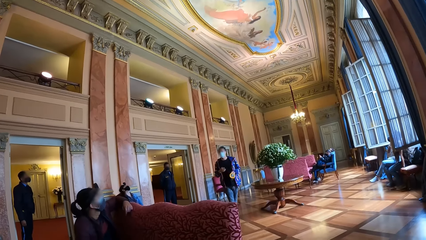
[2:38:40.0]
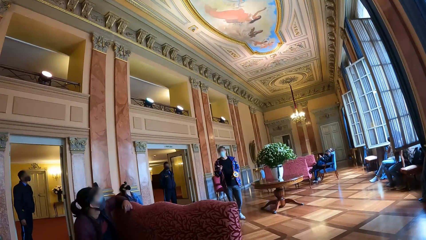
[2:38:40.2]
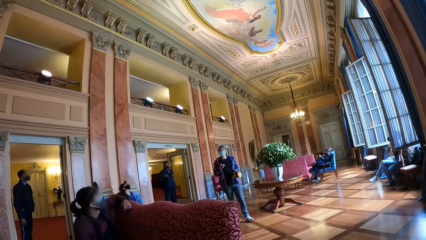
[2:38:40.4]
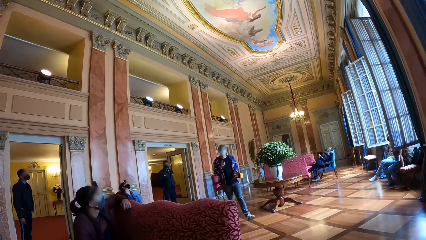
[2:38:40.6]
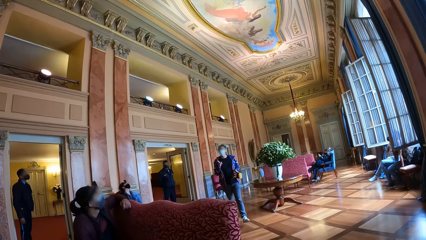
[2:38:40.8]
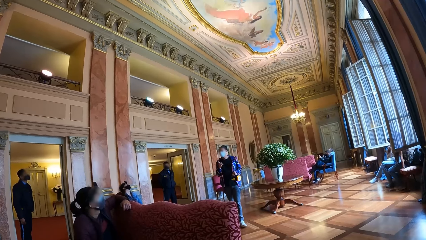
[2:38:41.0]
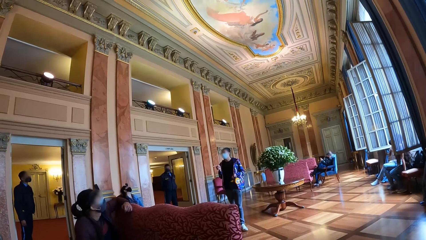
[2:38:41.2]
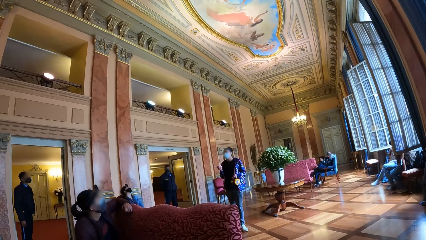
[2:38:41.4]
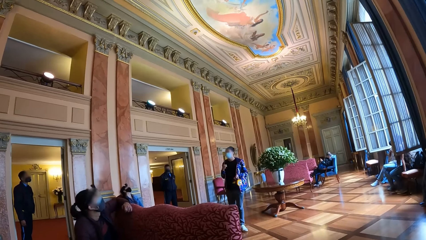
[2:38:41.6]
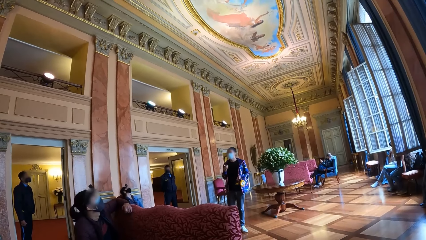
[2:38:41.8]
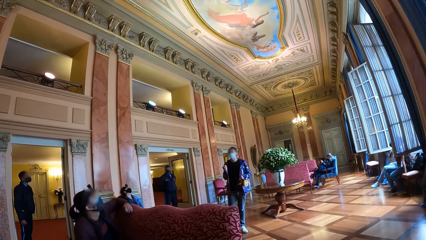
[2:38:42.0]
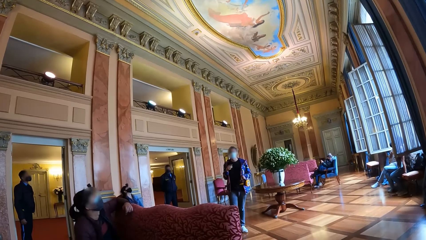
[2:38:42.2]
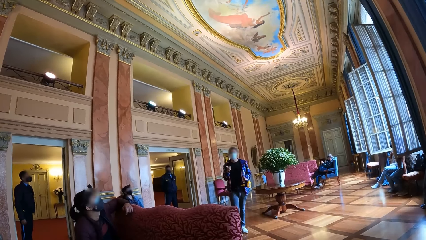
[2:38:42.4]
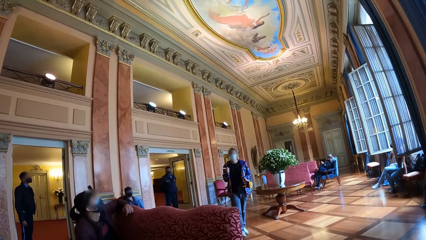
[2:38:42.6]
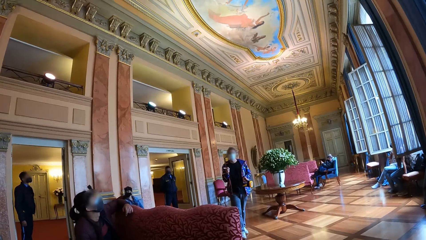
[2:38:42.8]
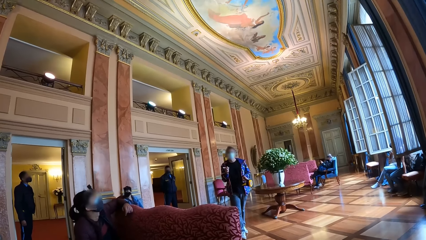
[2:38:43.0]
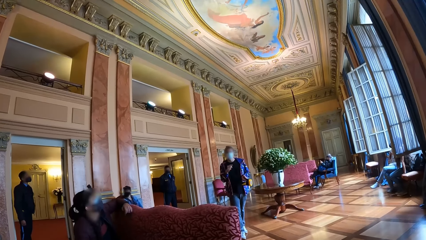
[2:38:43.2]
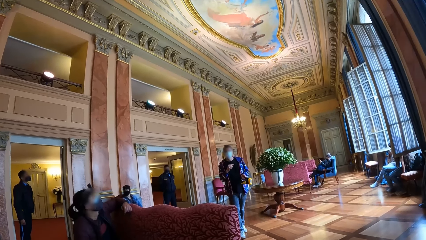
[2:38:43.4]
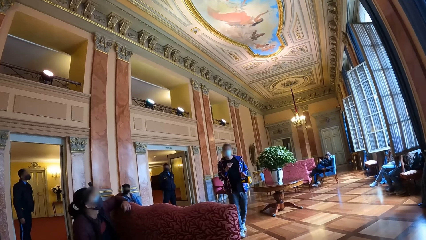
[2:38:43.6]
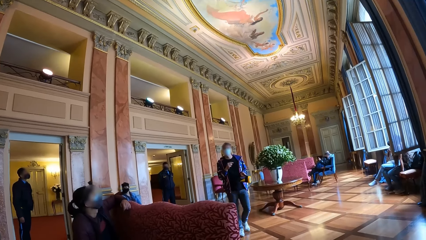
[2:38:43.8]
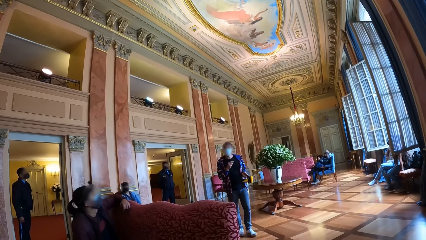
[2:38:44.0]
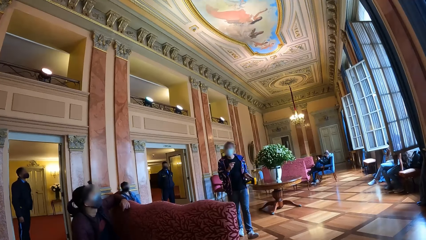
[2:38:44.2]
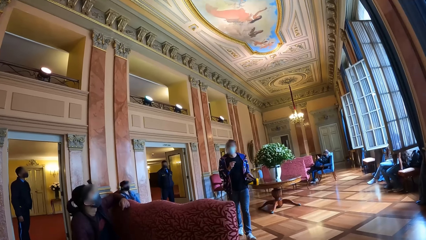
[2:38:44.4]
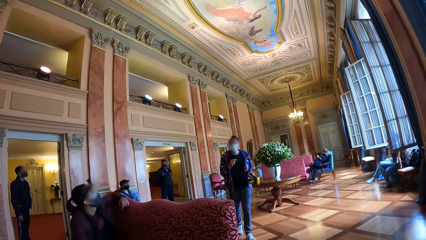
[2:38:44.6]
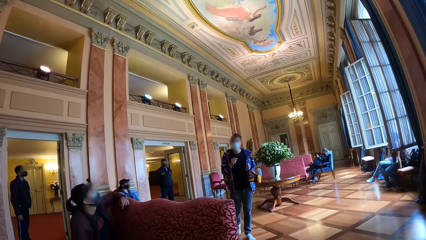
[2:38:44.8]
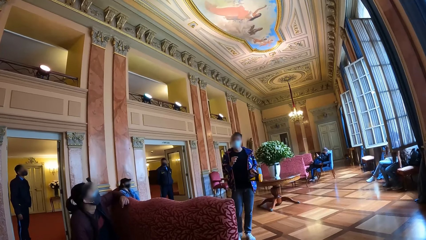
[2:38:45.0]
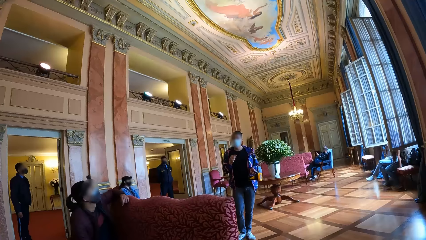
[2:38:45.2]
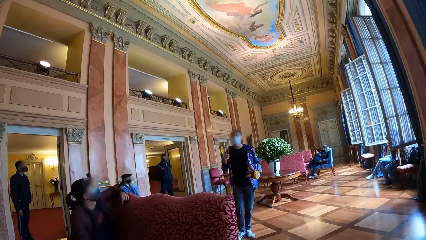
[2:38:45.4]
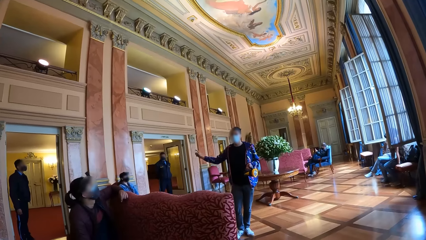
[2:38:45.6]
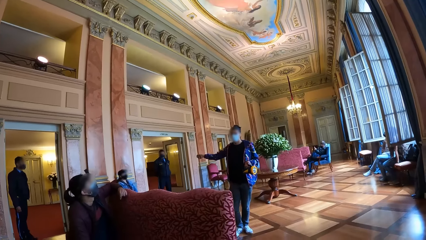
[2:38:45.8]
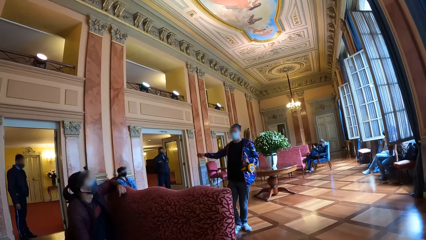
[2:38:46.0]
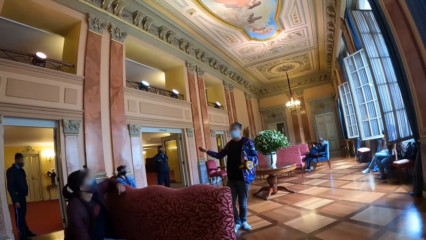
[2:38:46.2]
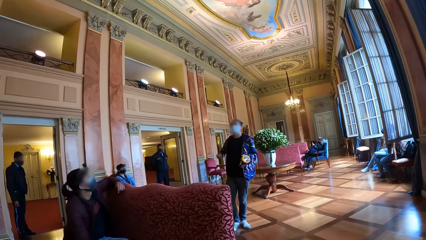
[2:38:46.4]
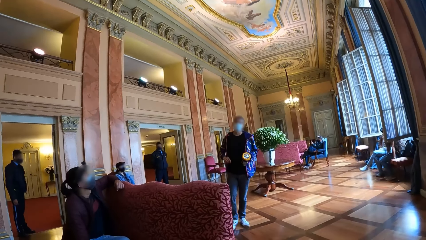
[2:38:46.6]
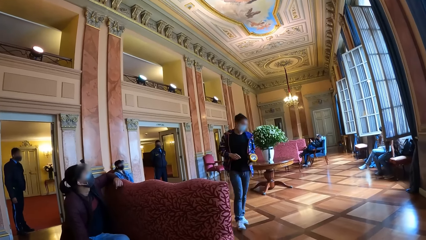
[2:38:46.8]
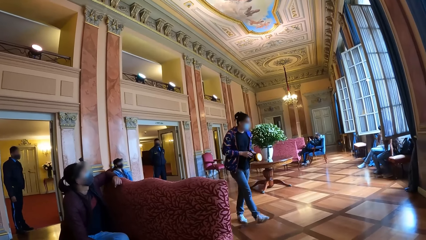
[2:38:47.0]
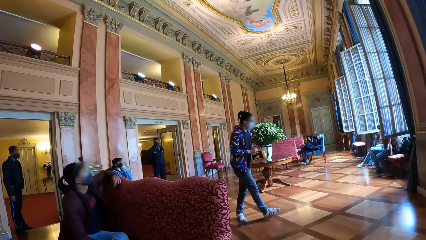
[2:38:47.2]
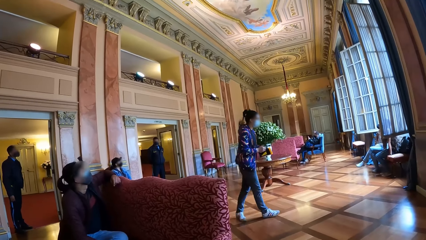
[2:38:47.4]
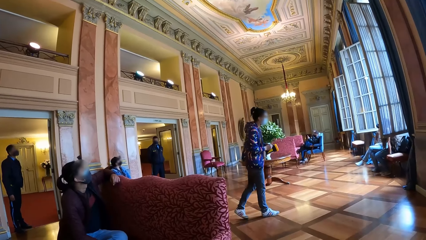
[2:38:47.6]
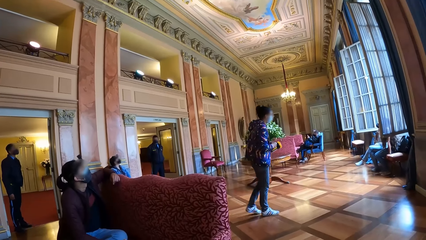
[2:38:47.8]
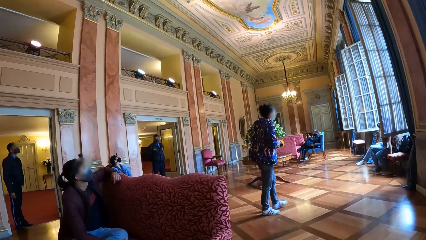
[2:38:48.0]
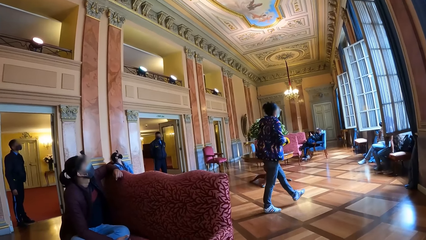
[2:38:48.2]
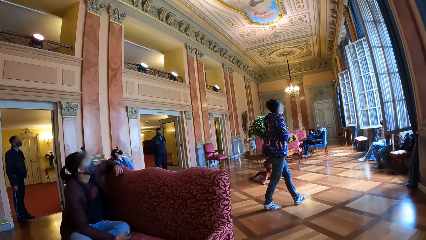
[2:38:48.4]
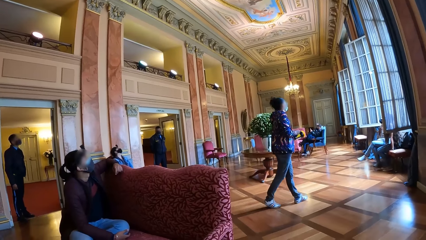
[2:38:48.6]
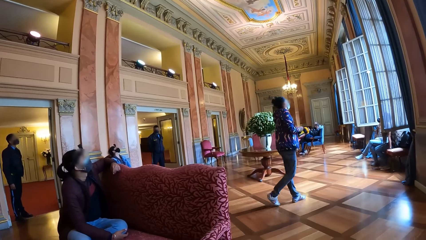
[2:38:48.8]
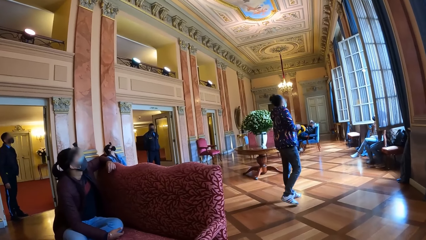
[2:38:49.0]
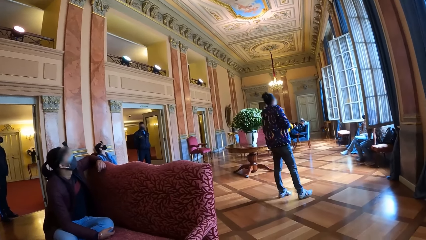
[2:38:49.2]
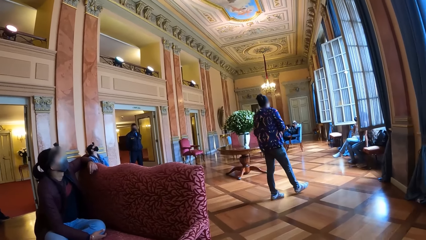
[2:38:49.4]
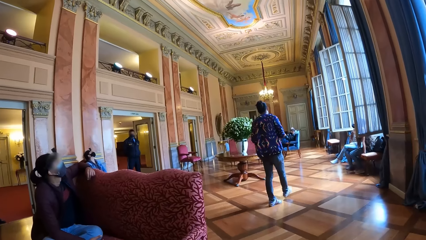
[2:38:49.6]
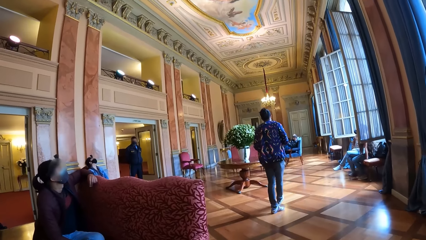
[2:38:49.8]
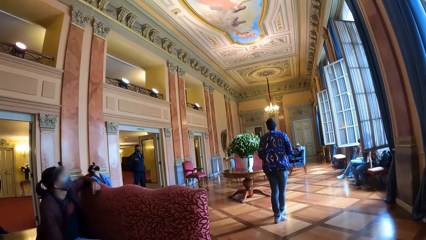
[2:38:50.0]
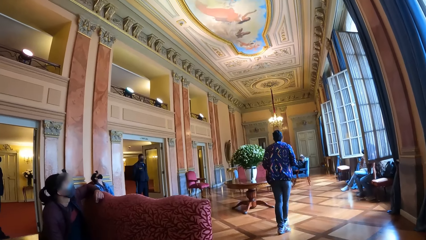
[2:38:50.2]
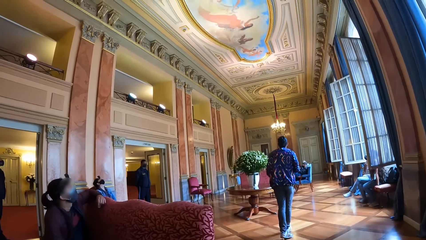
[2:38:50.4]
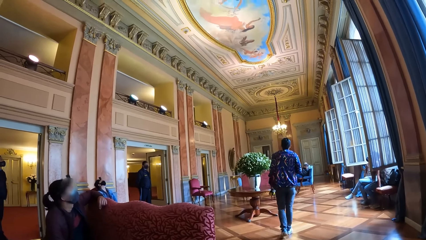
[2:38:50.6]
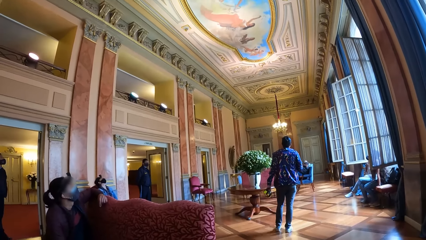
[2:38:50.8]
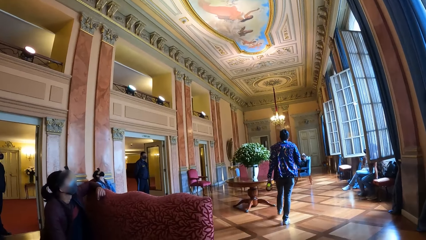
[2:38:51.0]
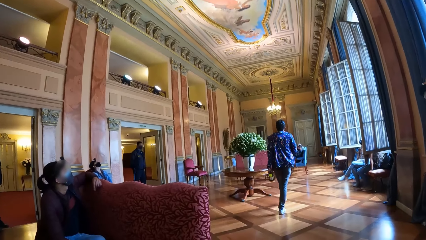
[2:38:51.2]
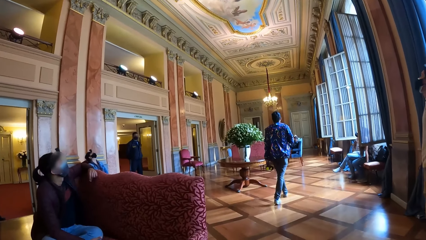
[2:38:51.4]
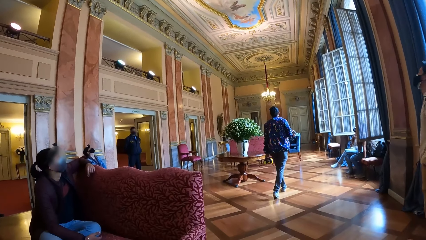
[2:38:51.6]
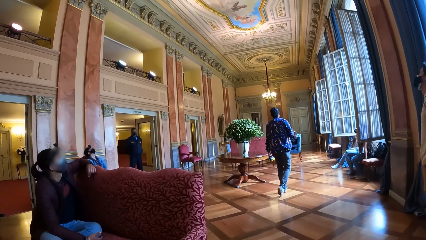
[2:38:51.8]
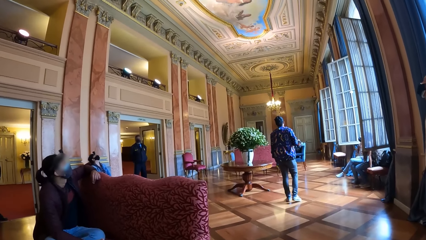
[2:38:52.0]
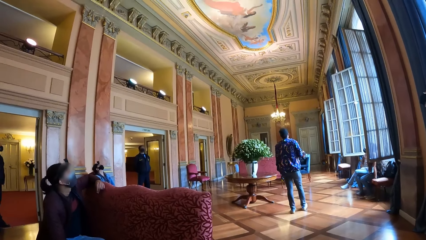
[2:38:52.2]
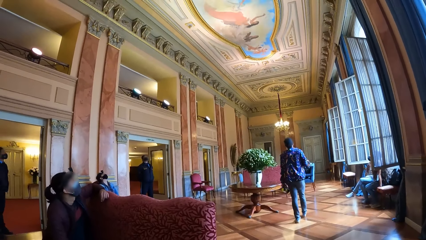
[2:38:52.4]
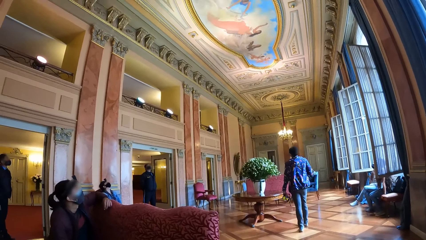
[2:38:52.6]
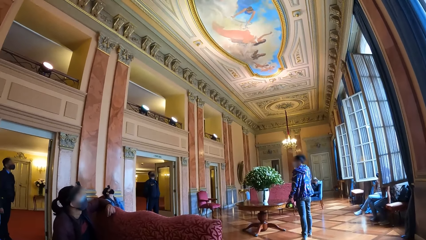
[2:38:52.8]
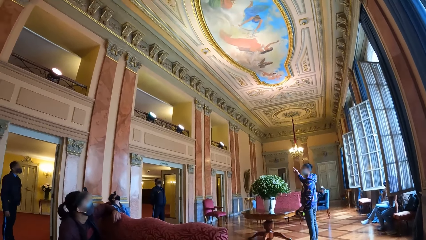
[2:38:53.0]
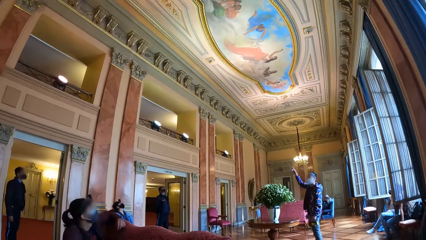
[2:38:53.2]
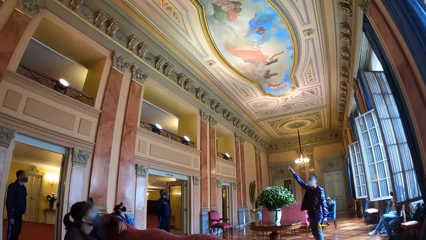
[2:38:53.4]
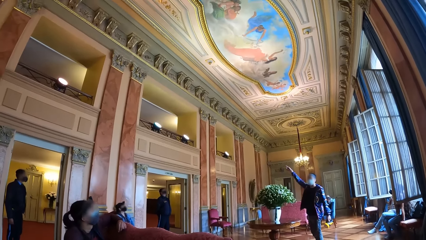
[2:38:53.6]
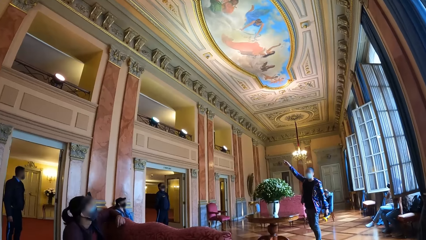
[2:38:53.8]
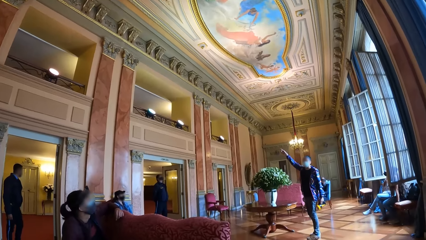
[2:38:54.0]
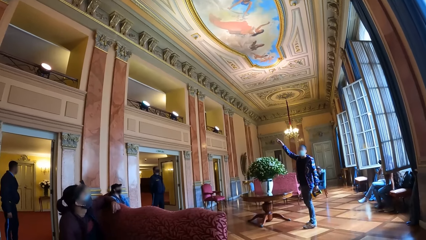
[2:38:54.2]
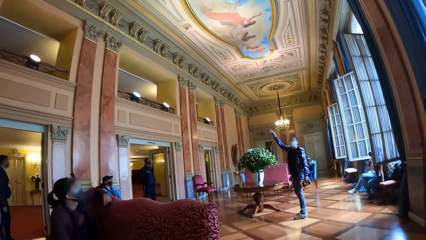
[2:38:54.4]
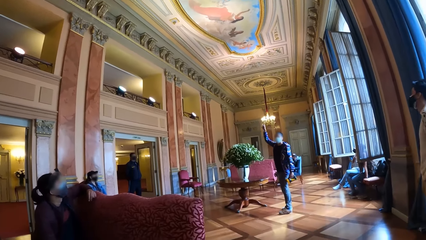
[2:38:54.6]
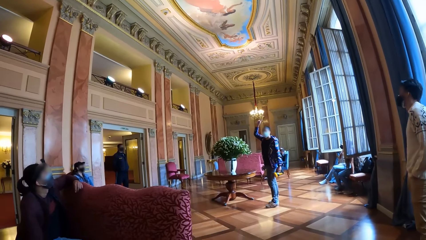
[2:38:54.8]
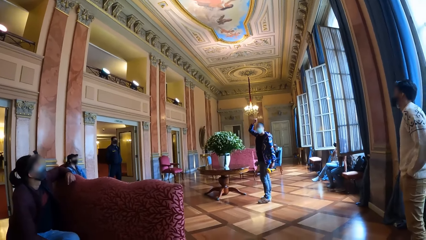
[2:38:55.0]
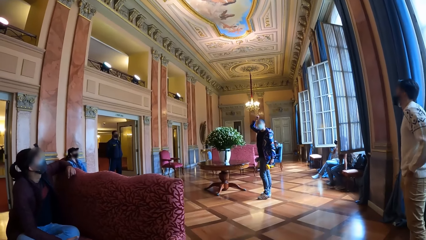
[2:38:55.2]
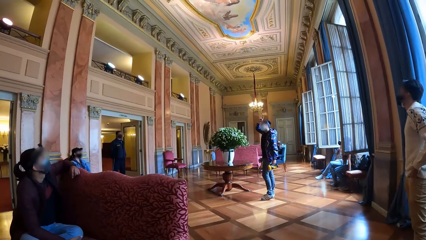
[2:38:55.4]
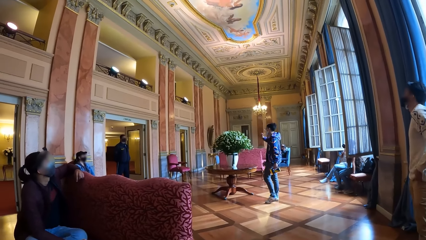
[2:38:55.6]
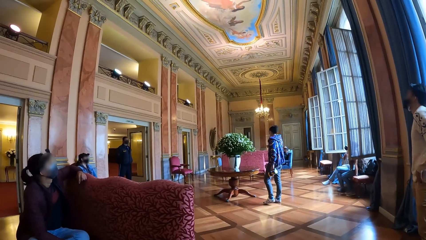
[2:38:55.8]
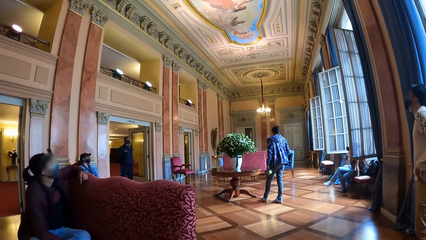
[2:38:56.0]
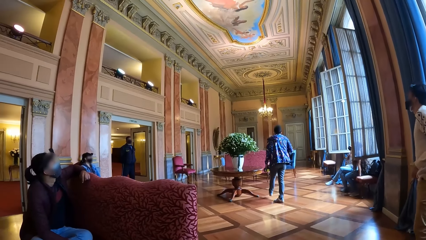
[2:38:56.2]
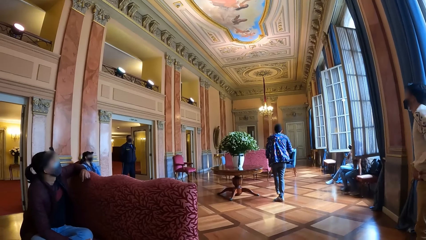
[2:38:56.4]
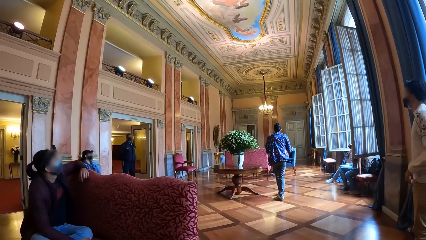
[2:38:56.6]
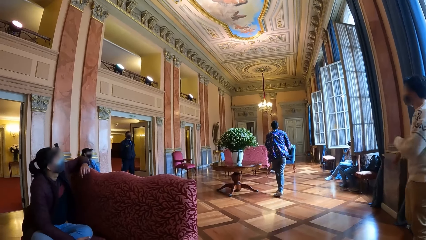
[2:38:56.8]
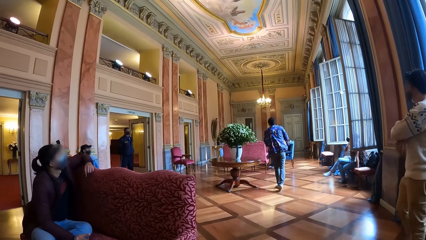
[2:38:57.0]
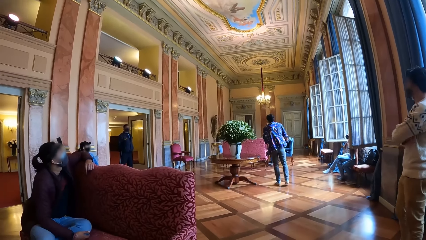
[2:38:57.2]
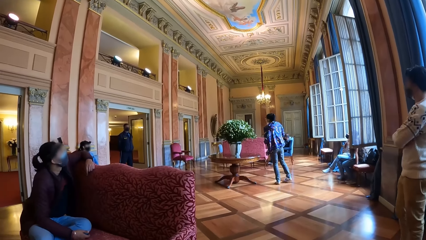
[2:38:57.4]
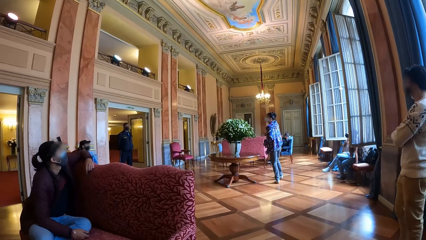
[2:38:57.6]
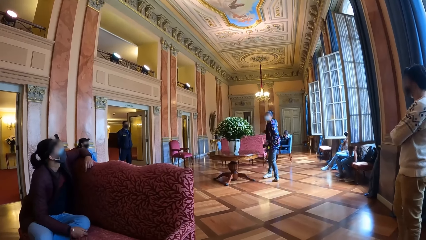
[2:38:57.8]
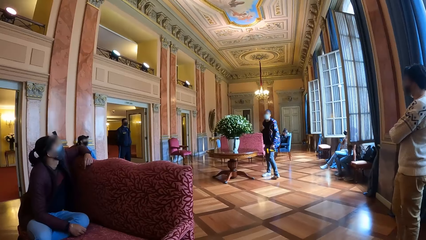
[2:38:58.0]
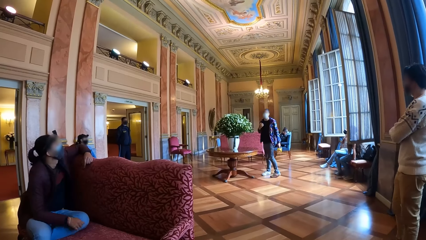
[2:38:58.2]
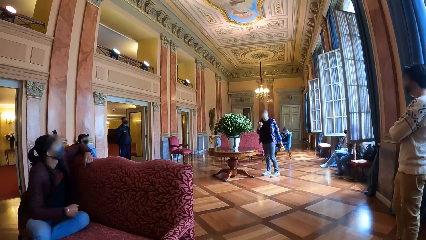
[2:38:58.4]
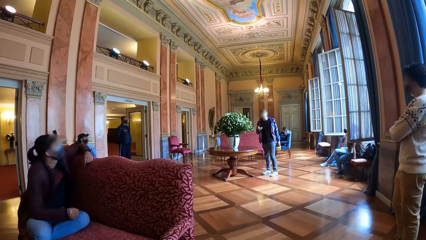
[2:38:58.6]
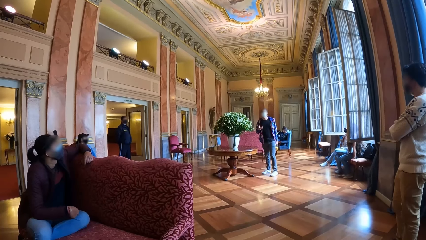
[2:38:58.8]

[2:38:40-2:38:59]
The man gesticulates with his right hand. He points a finger. He walks around the room and raises his right hand up. Another man folds his hands together.
